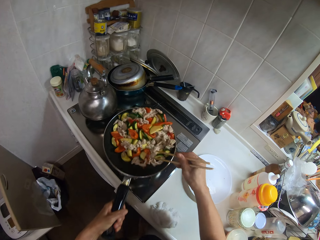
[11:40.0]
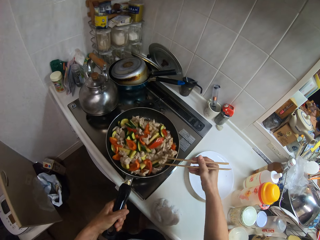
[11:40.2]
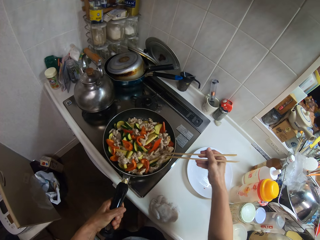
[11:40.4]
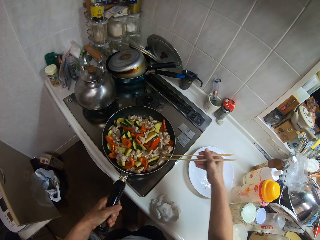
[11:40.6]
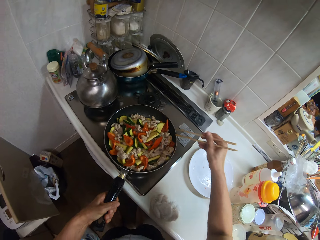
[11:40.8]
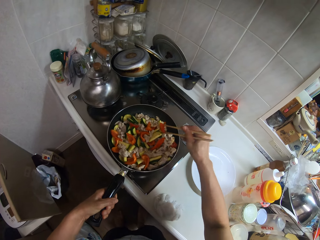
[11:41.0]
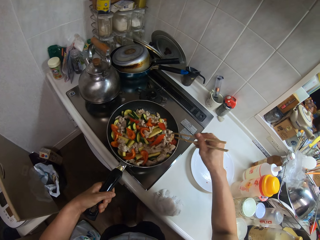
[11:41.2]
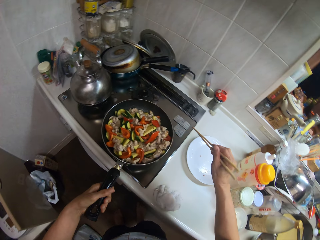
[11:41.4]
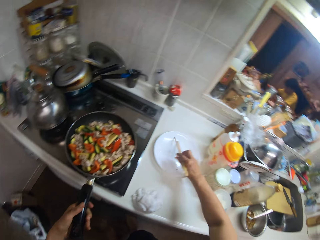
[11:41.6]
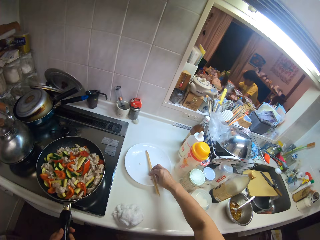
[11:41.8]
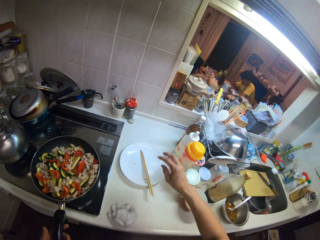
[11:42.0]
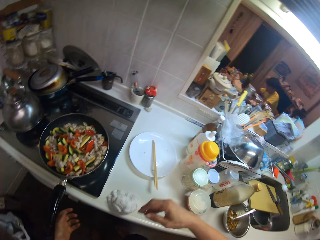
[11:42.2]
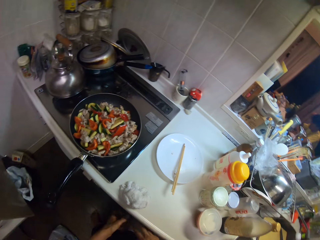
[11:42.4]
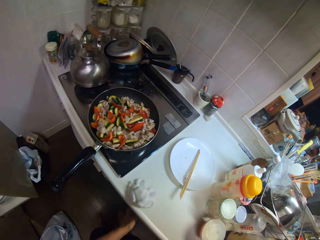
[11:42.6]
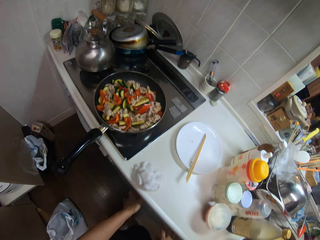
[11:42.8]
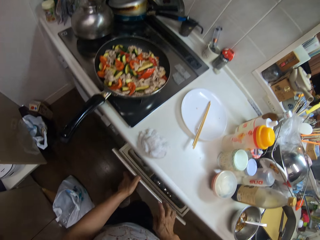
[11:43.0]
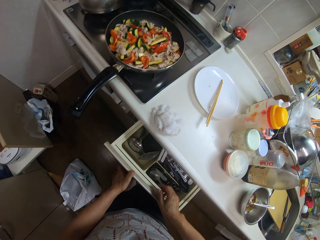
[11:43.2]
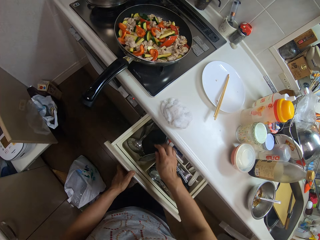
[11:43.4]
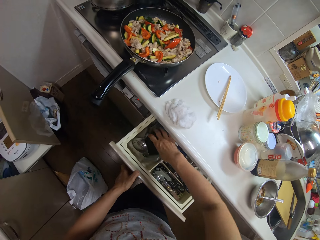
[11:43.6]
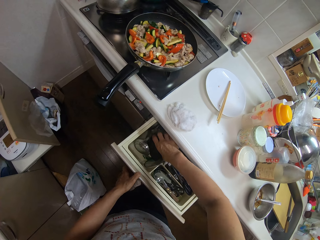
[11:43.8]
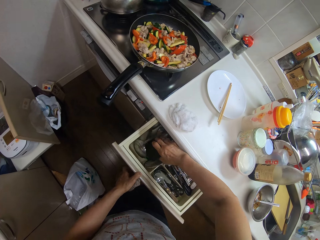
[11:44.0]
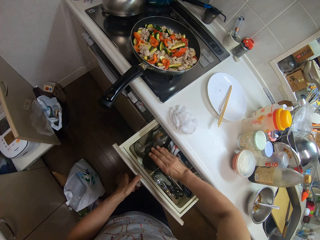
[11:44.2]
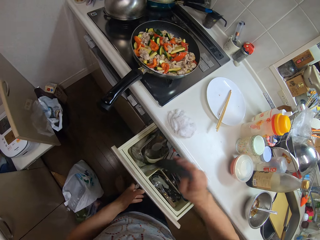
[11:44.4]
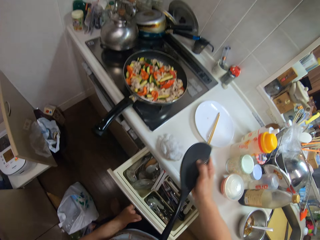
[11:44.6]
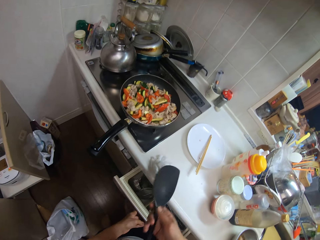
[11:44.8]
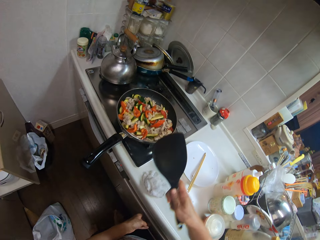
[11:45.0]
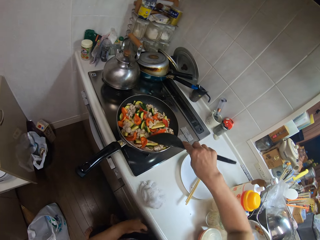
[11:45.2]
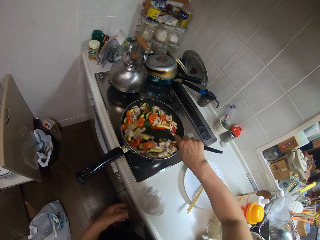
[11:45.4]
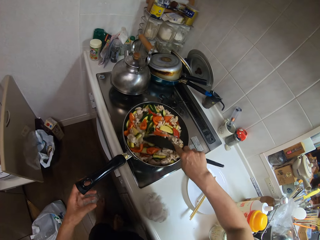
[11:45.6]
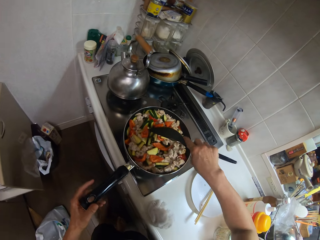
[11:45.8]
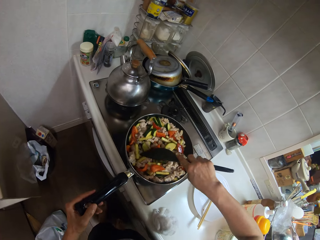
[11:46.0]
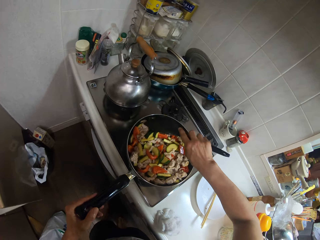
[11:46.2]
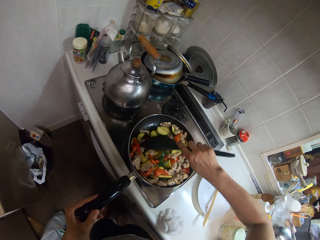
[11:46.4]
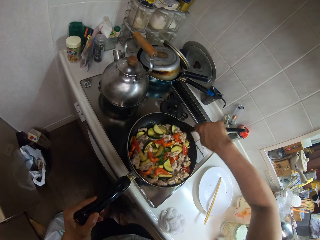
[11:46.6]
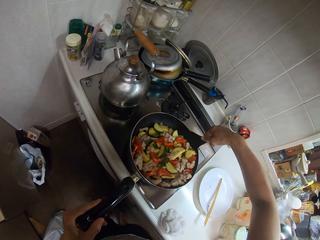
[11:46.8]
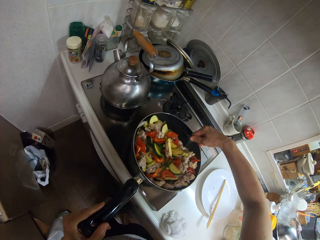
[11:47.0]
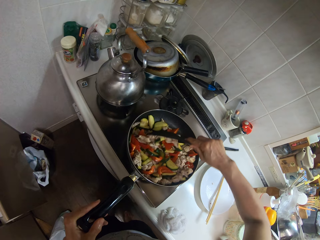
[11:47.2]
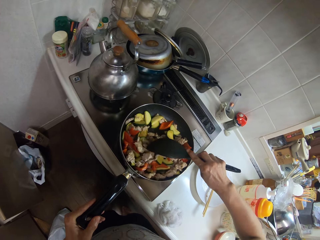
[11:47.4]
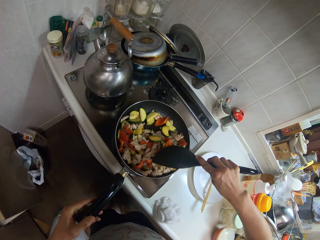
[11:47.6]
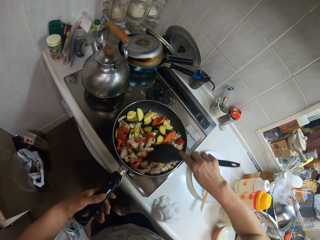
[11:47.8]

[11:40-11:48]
The camera wearer puts the chopstick in a plate. They take the cooking spoon in a drawer. They cook the food.
